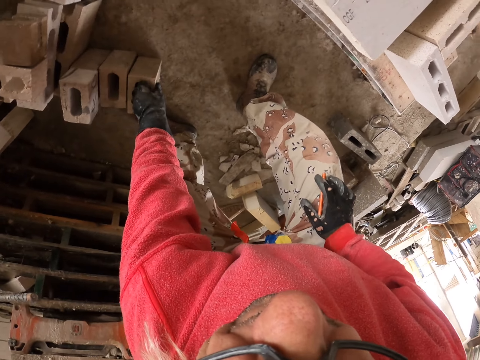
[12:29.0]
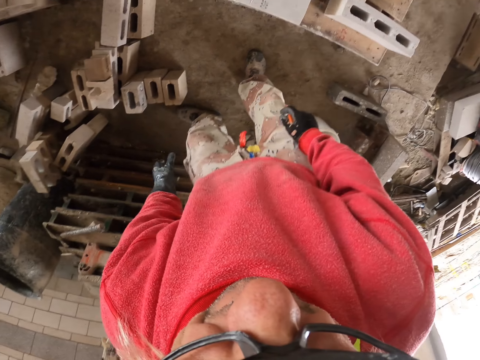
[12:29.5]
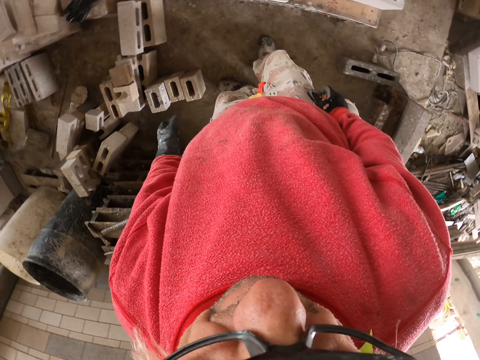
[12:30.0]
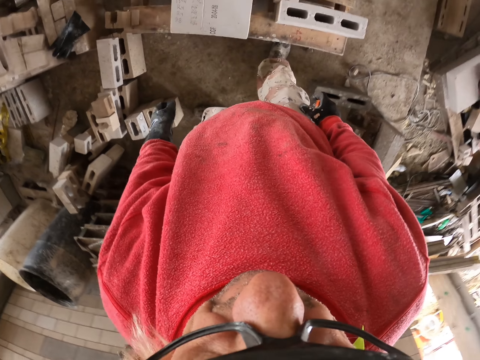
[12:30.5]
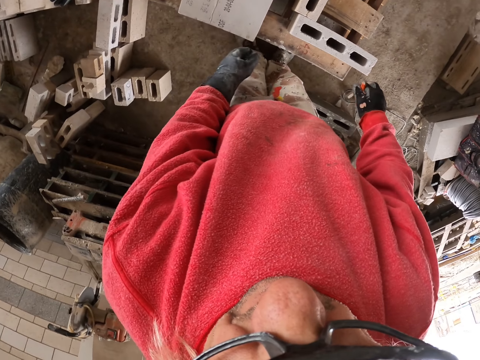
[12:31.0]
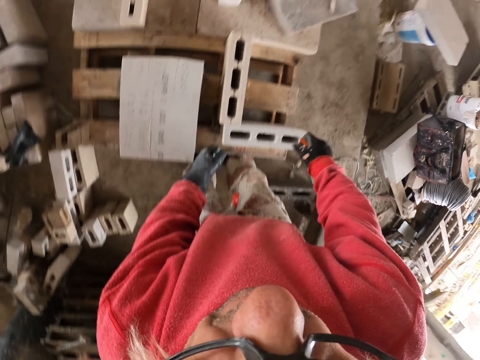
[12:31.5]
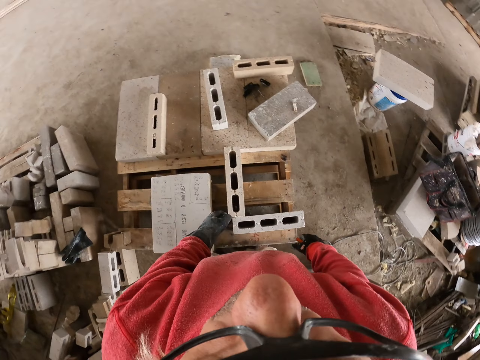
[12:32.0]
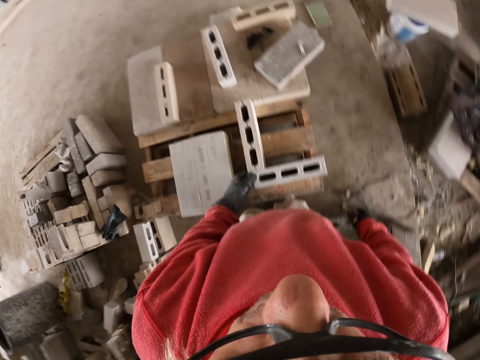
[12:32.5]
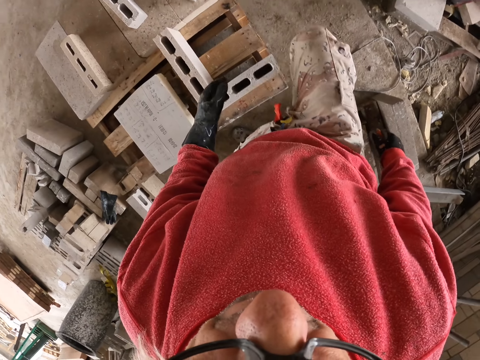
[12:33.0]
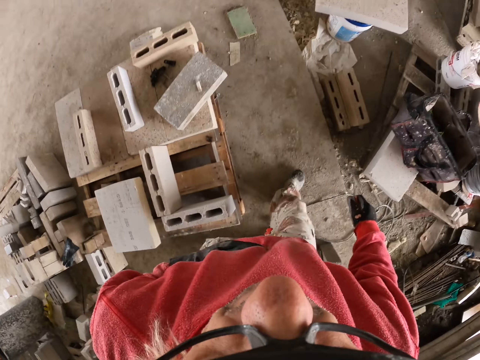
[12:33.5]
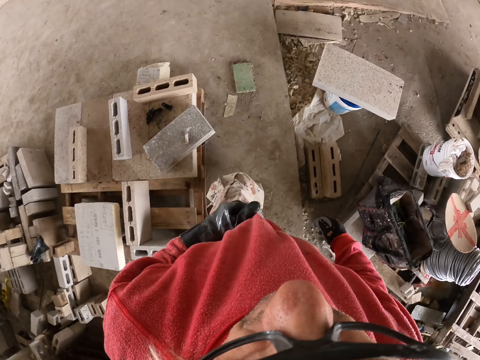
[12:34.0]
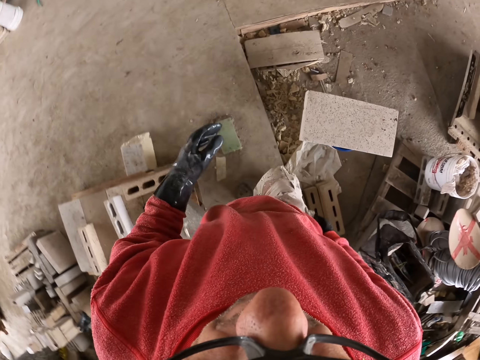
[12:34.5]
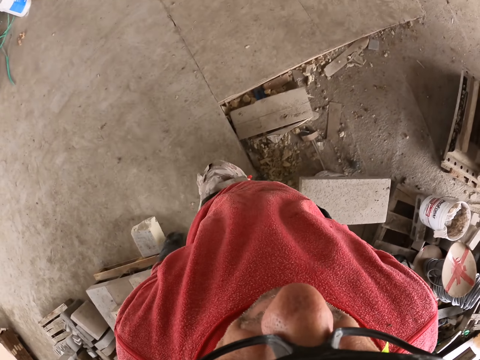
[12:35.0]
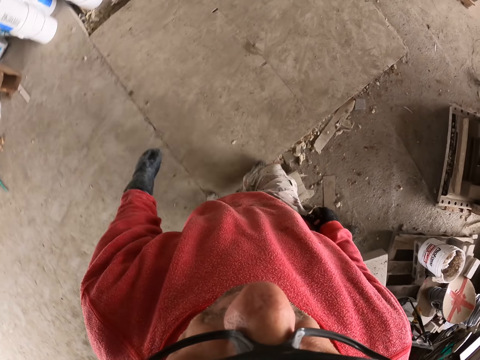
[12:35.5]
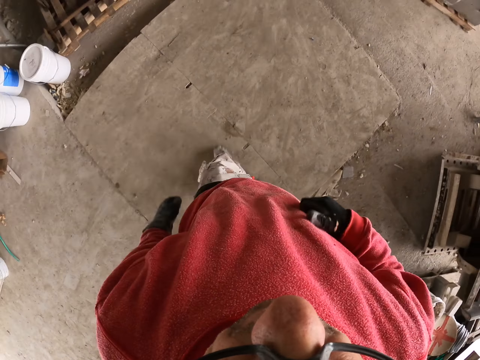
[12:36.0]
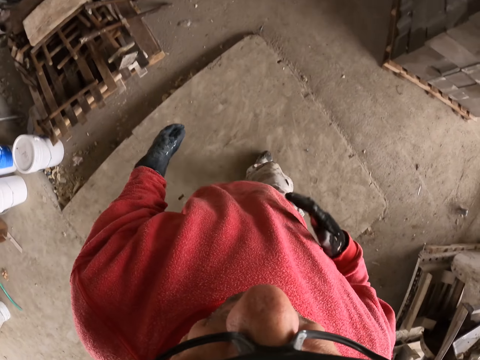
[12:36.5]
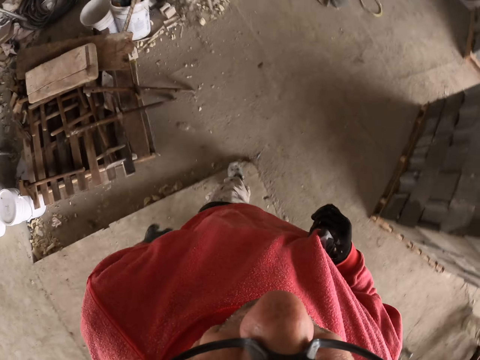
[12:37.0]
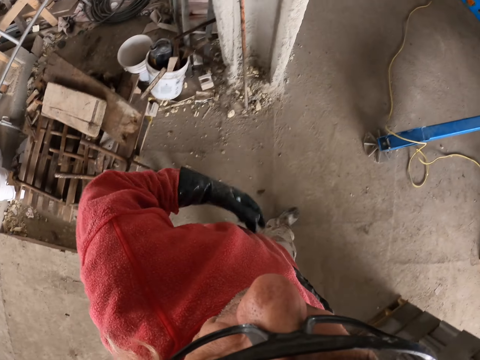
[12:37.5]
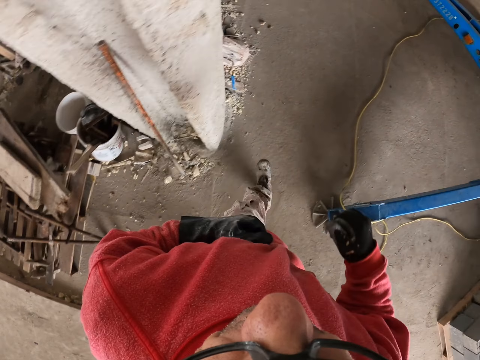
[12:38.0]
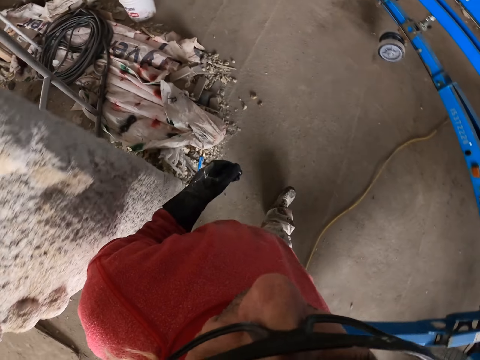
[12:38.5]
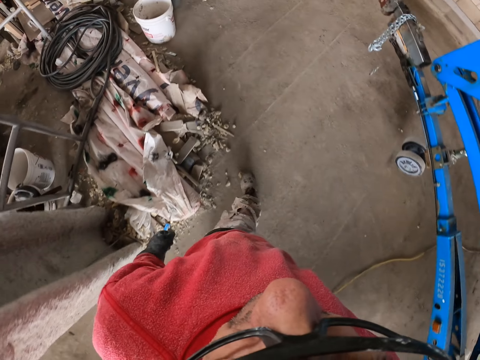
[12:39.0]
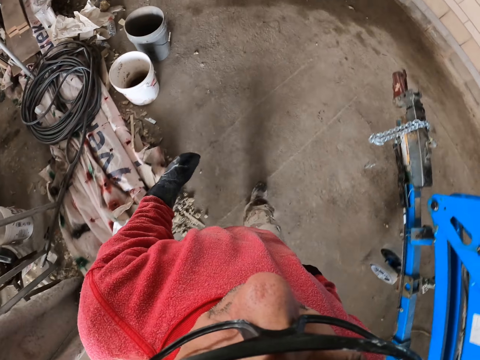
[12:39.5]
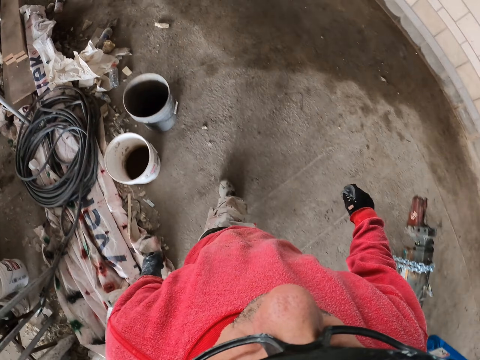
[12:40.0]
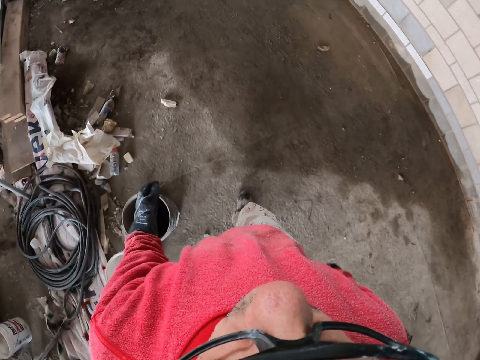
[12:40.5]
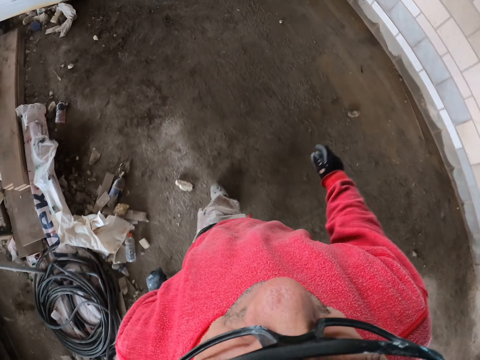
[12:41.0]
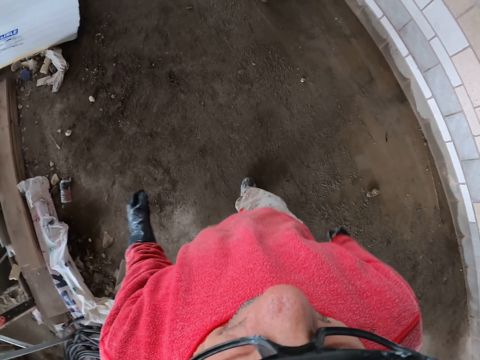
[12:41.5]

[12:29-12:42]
The camera wearer puts the concrete brick on the floor. They move around in the workshop. They look at something. They walk to a man.

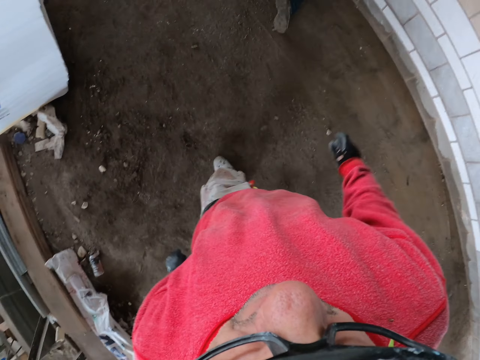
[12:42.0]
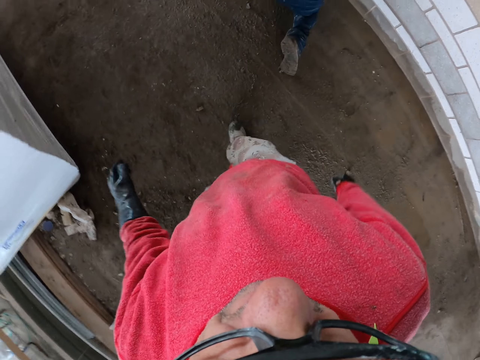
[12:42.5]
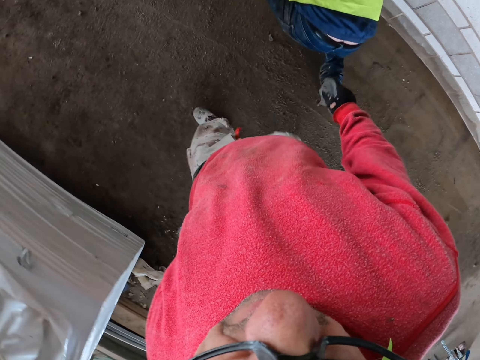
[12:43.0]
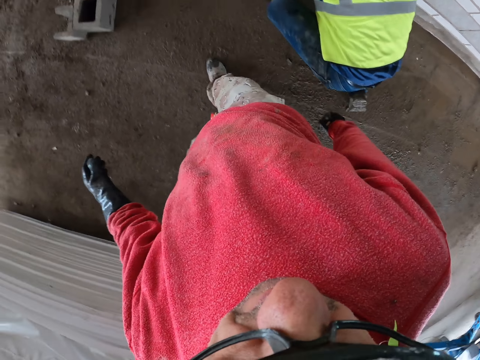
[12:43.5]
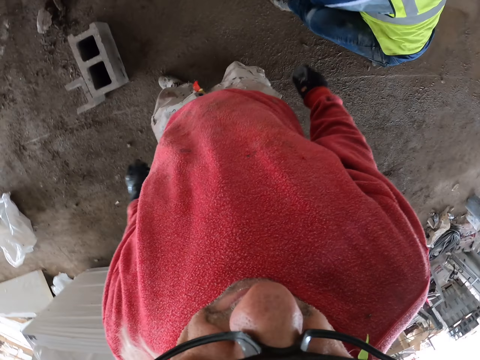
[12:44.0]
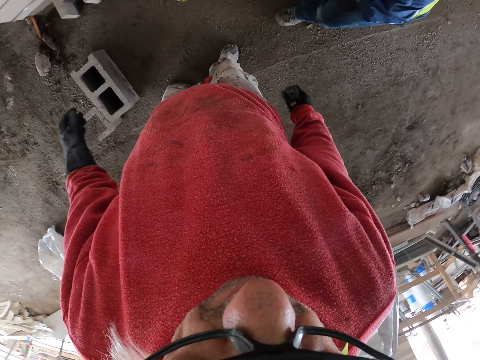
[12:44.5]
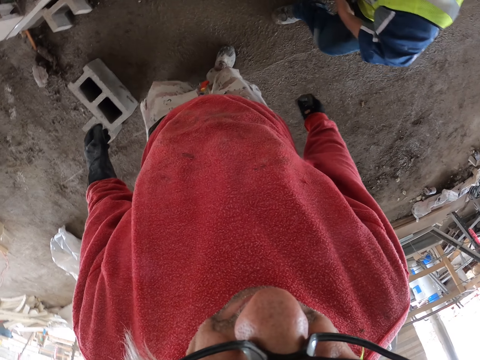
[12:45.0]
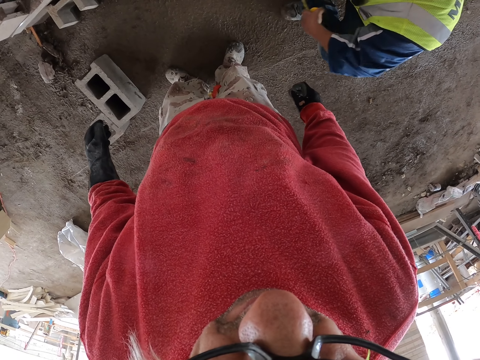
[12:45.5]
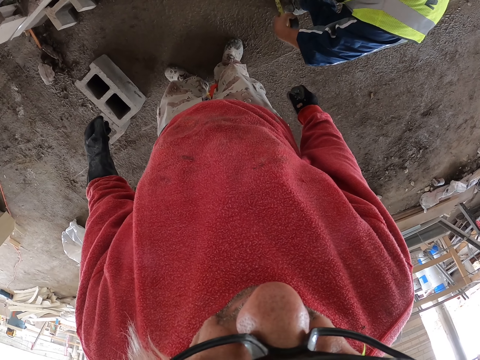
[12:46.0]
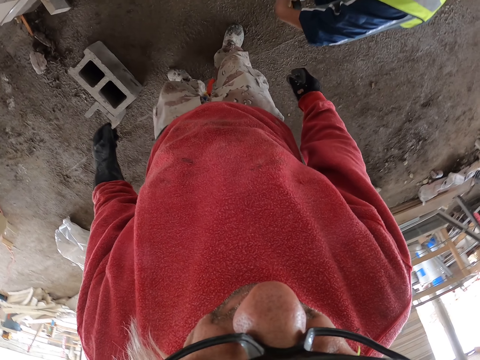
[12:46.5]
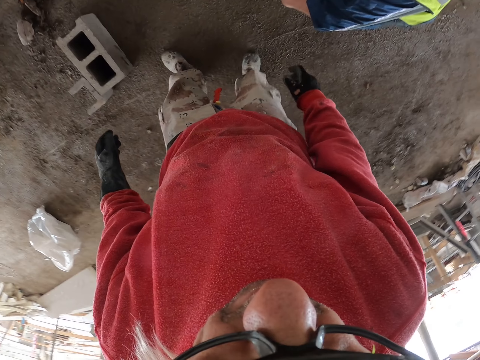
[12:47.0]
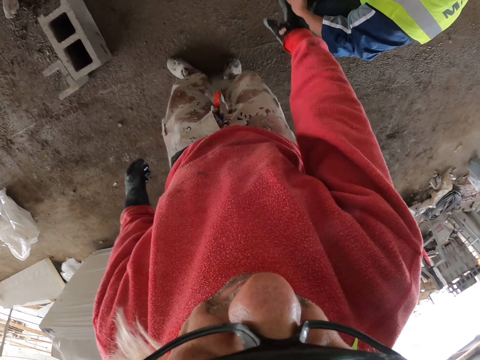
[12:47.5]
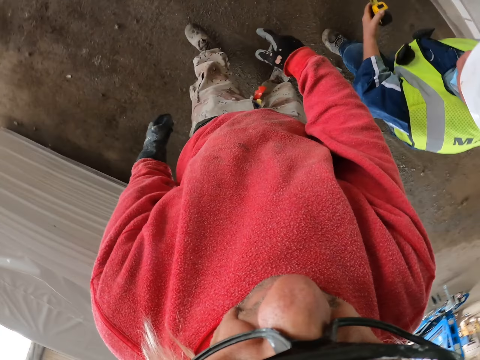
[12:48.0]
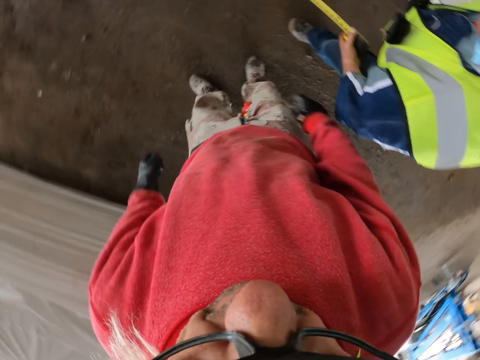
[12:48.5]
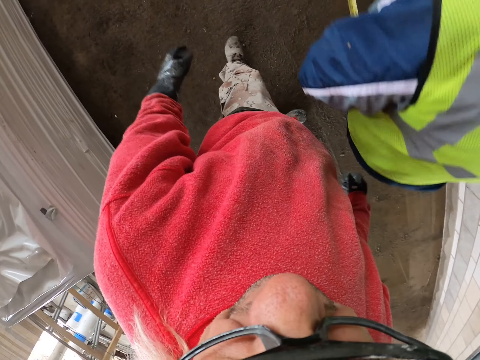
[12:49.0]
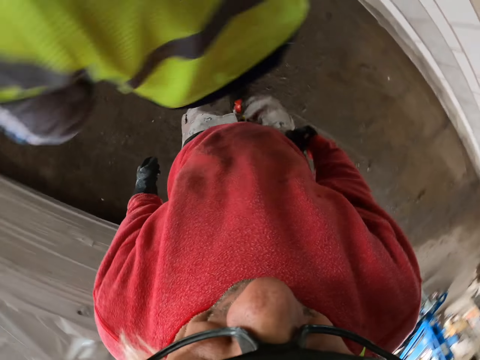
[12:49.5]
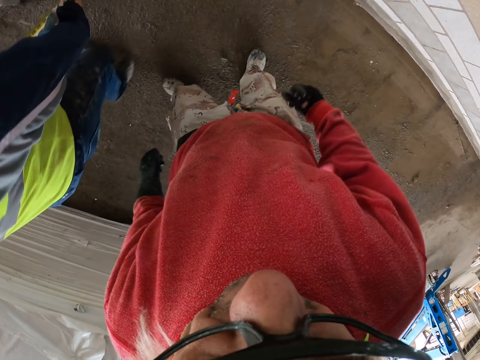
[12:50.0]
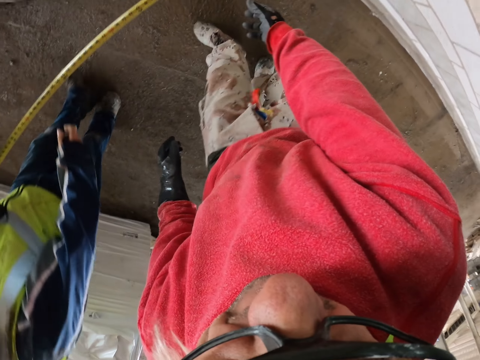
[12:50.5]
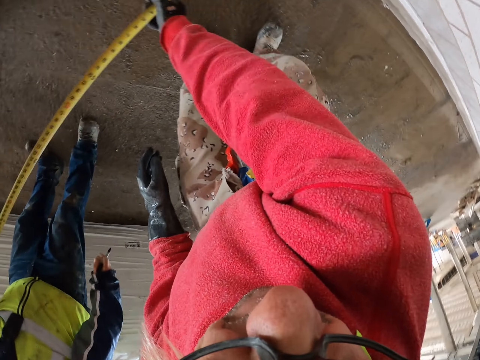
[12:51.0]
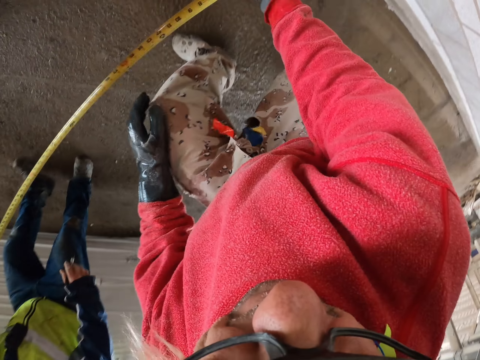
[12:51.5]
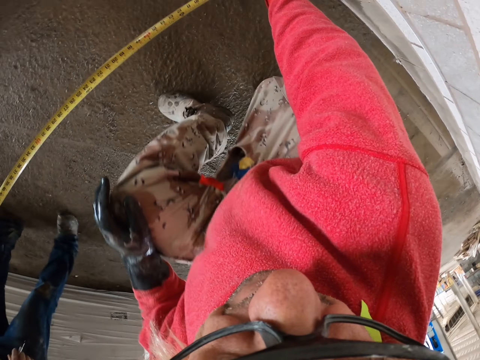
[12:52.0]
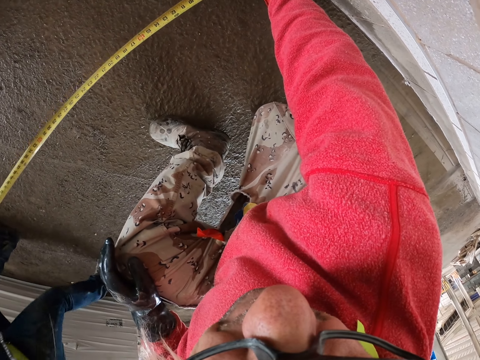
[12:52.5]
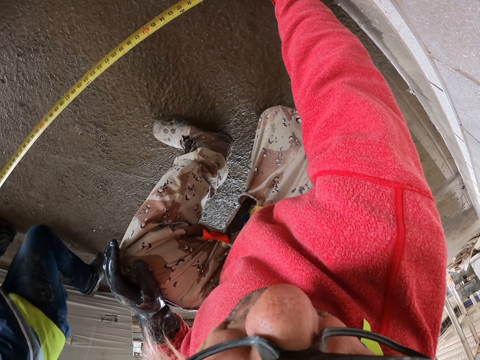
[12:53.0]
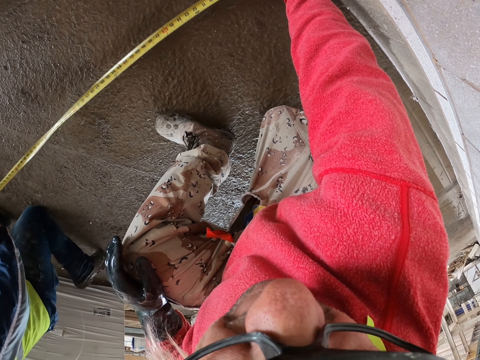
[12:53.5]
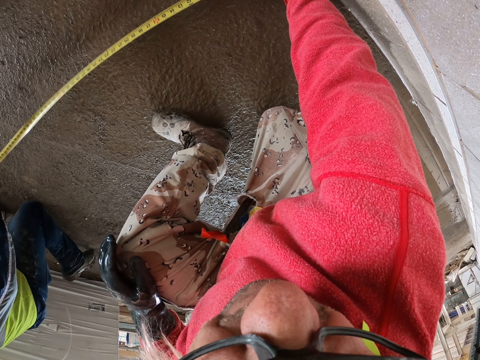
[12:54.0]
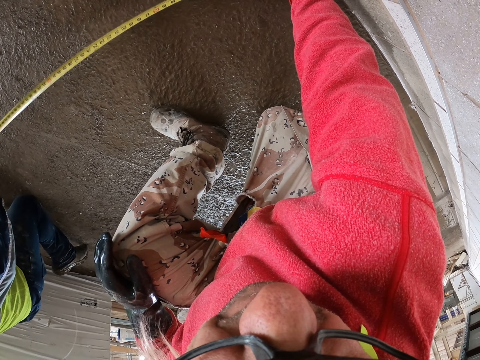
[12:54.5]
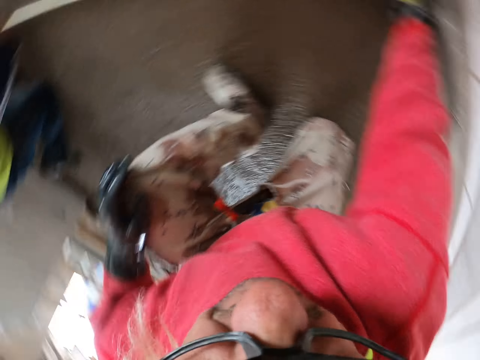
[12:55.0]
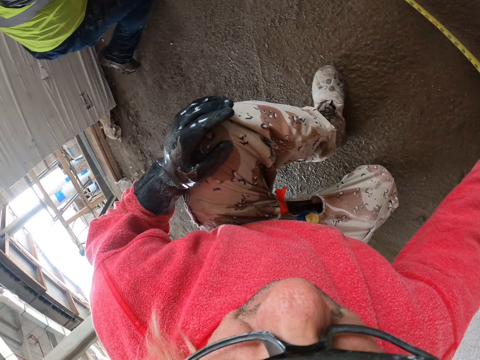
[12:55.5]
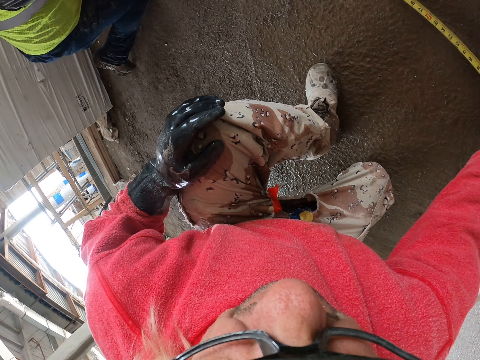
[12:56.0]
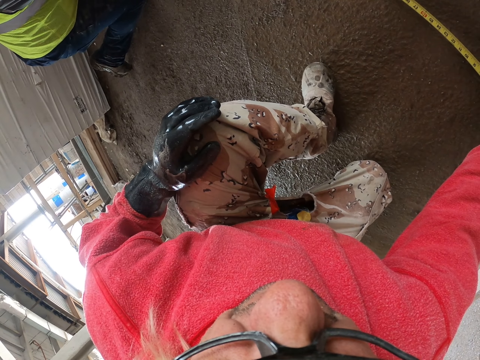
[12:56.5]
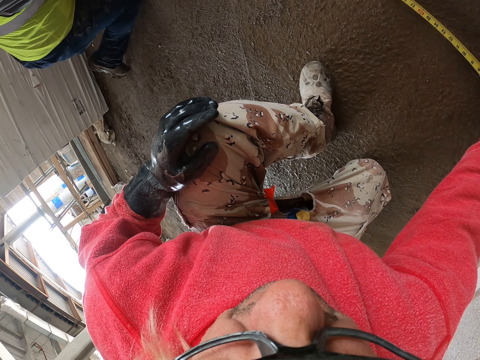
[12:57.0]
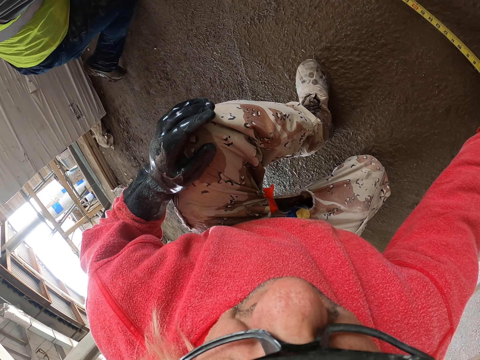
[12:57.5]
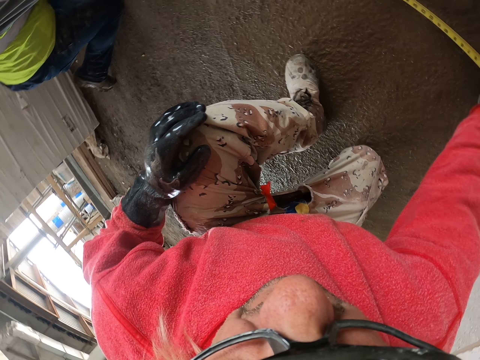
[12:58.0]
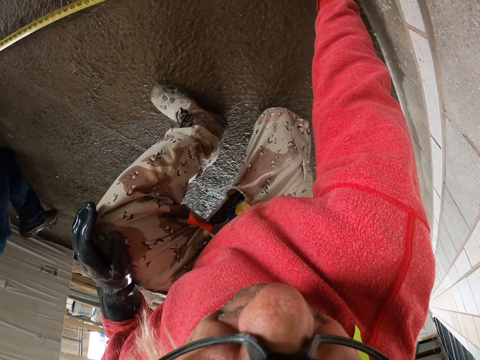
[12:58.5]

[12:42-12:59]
A man squats. The camera wearer stands. They touch the tape measure and hold the tape measure. The man holds the tape measure. The camera wearer measures the floor with the man.
